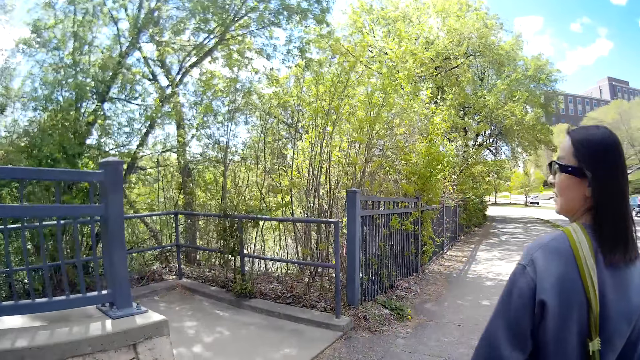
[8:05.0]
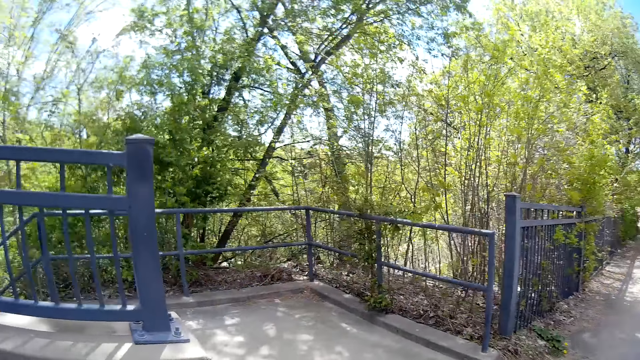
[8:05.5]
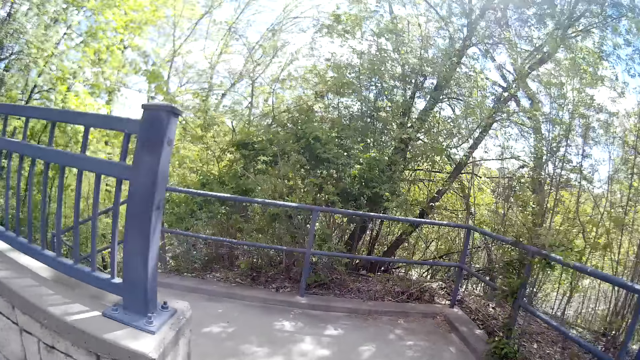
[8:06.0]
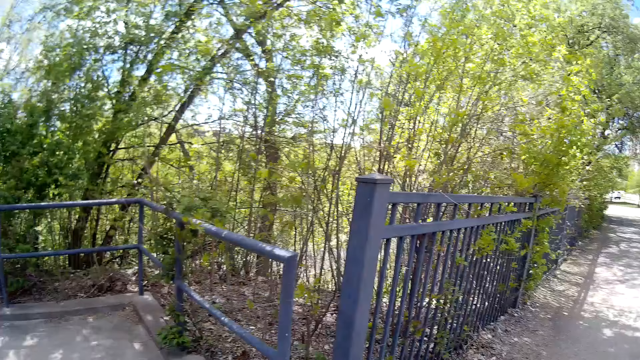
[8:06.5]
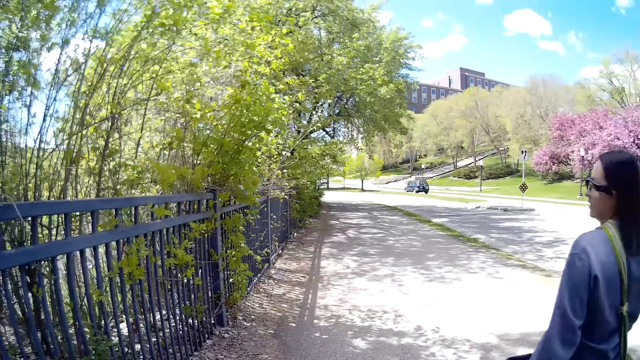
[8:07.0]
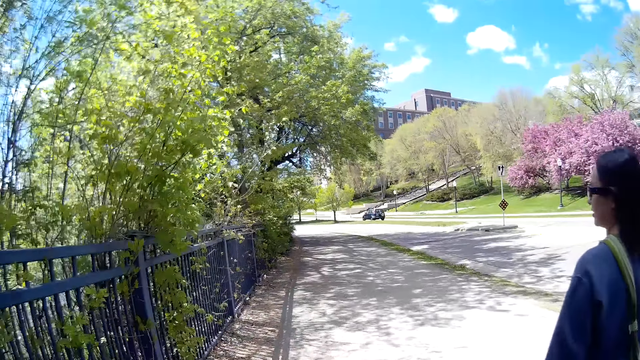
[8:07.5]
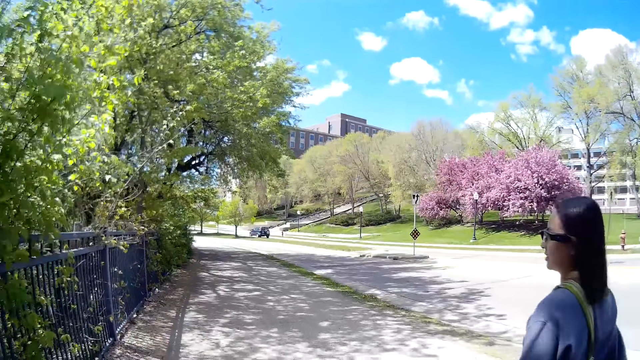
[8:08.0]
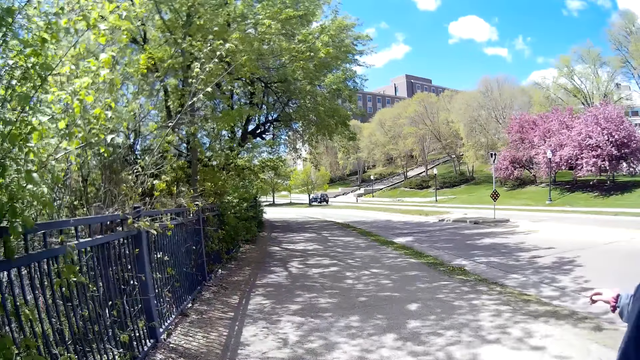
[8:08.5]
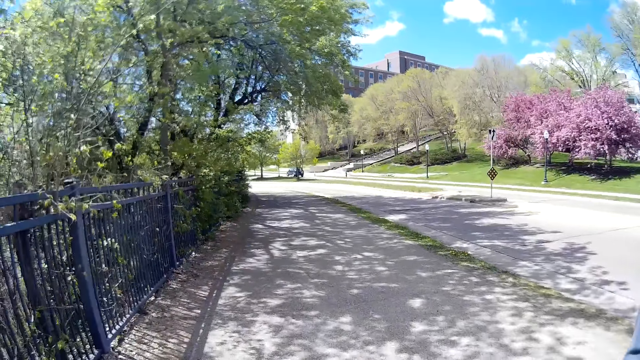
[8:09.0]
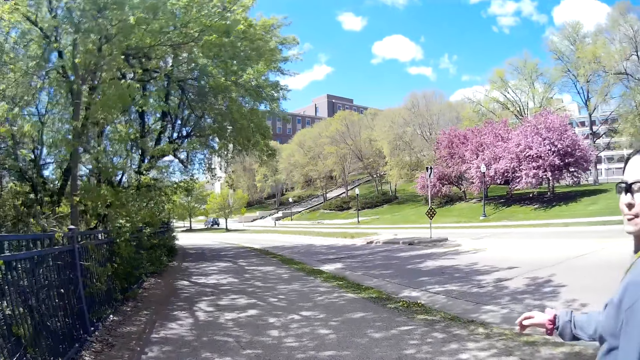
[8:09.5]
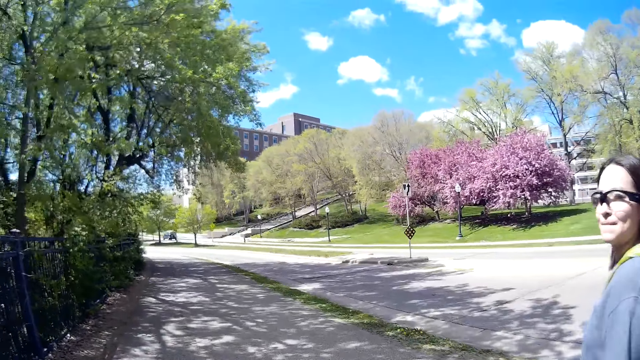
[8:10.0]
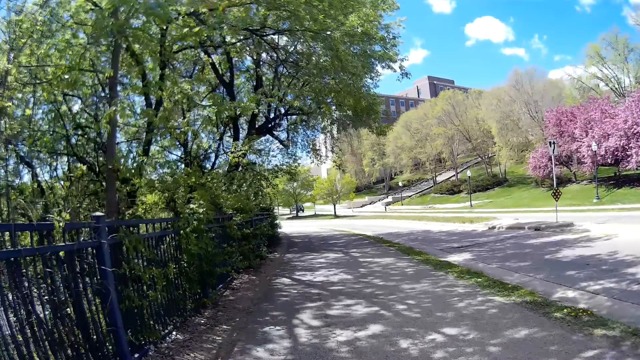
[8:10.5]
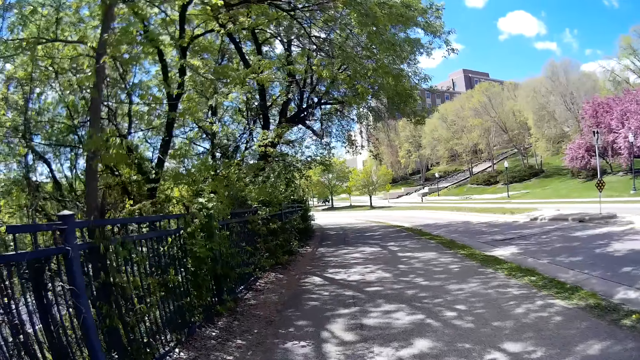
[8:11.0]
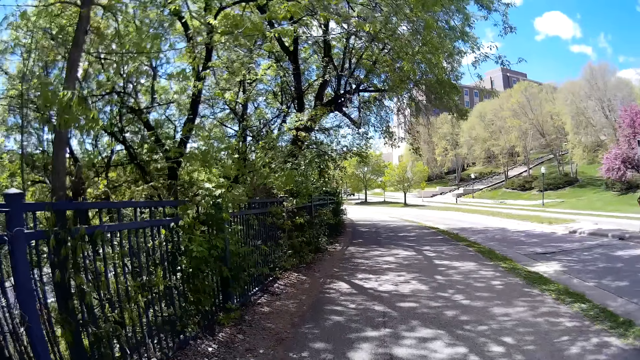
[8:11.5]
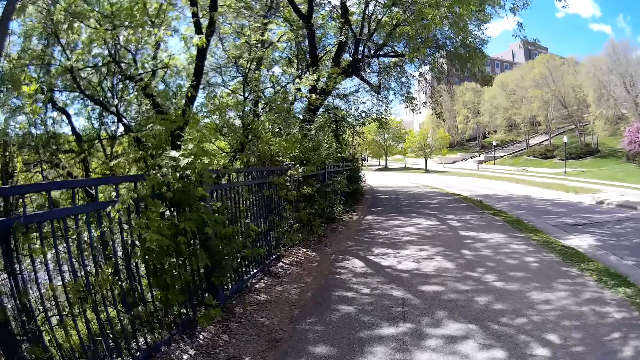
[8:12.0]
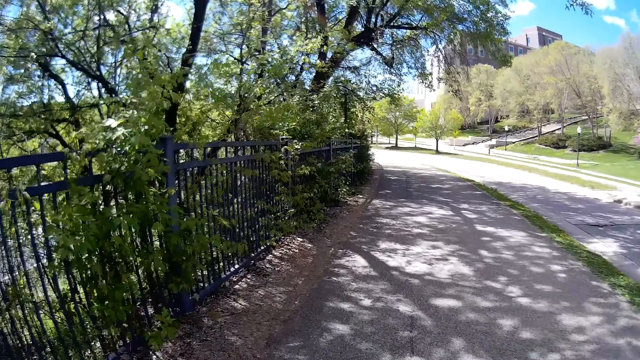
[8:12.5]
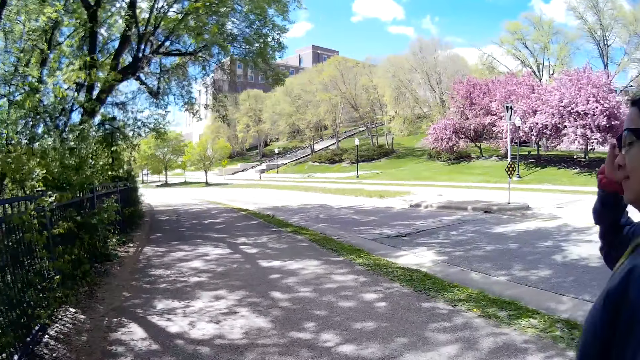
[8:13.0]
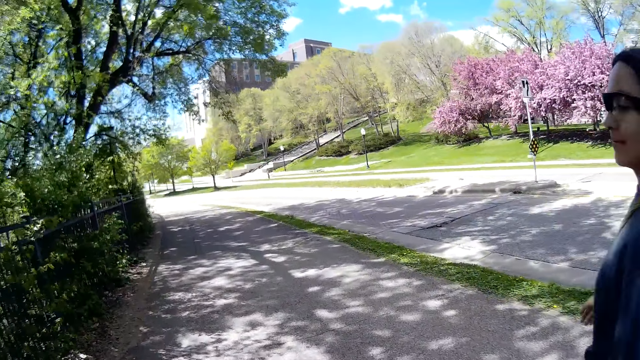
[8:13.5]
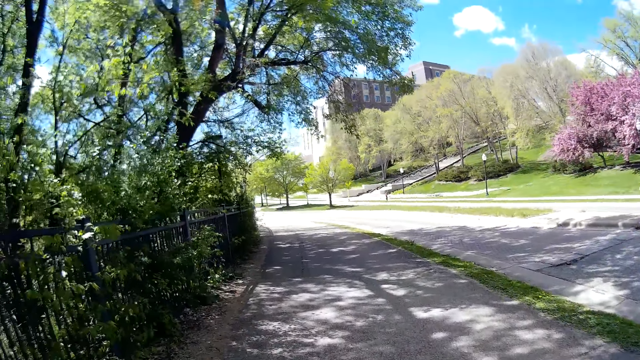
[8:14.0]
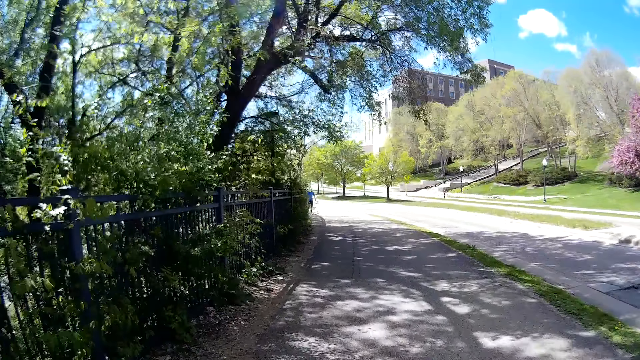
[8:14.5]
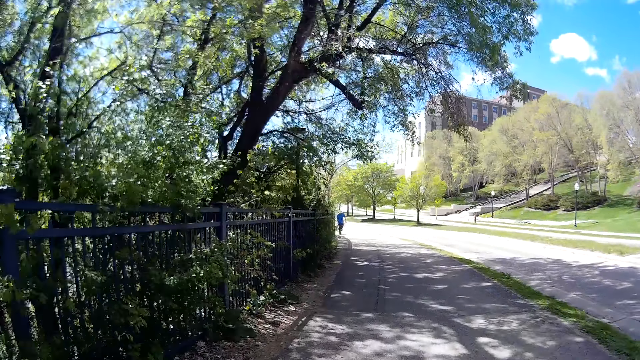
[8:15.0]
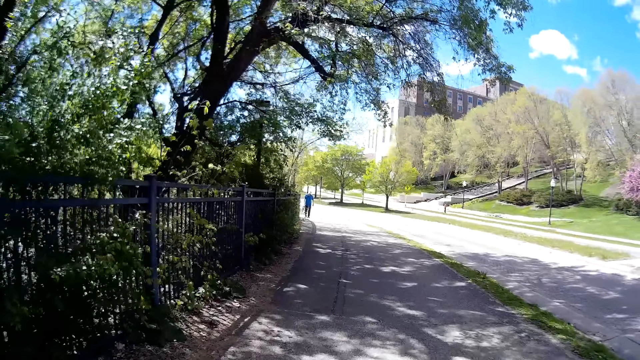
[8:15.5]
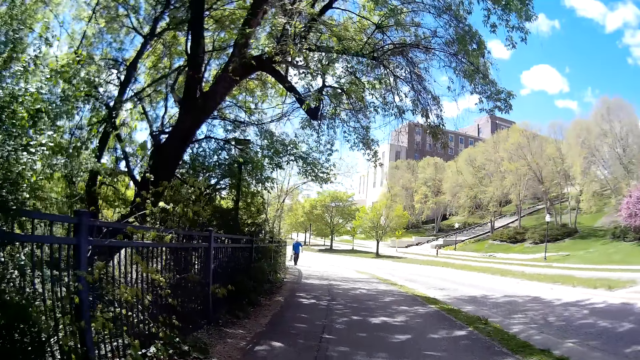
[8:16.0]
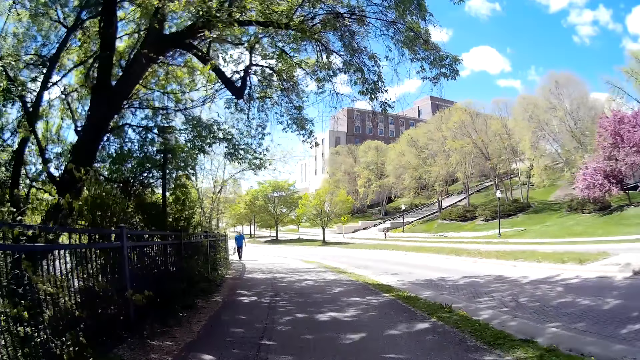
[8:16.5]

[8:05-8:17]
The camera wearer walks around. They converse with the woman. The woman adjusts the pair of glasses on her face with her right hand.

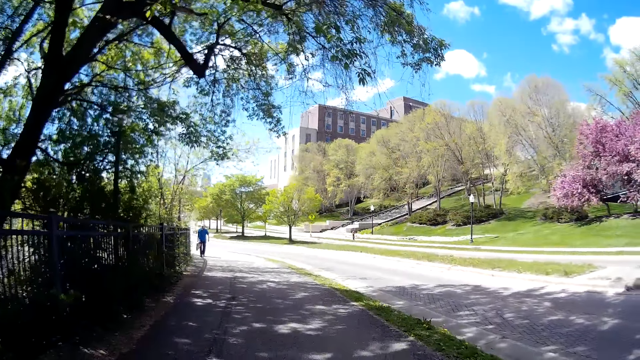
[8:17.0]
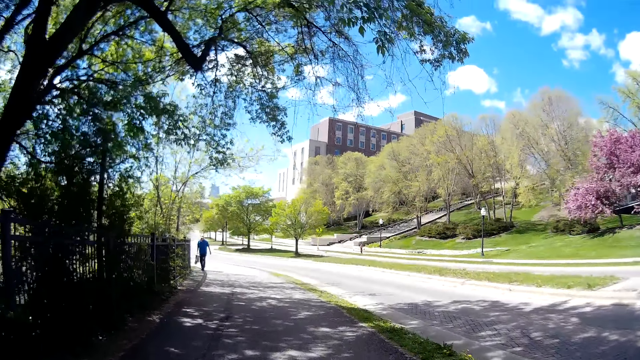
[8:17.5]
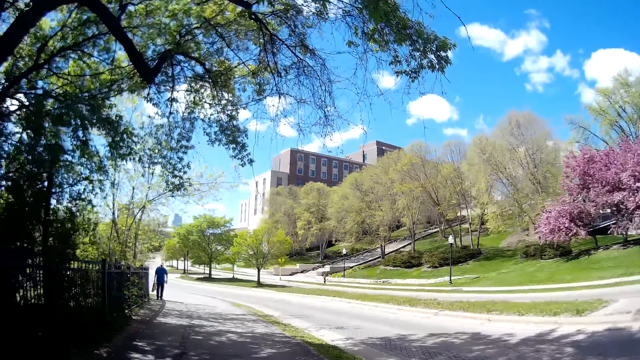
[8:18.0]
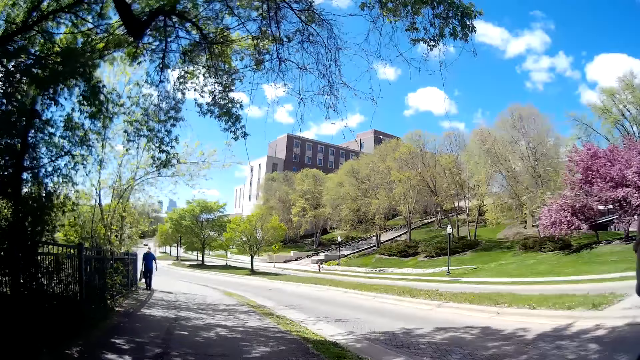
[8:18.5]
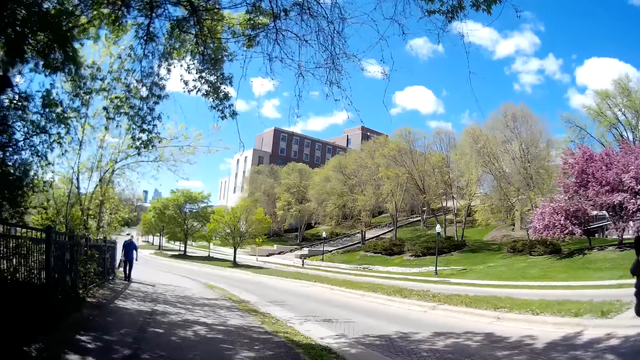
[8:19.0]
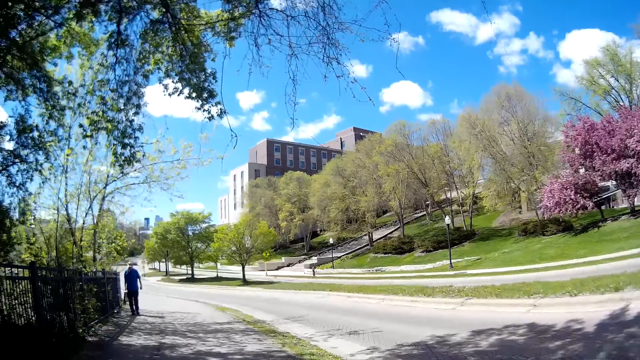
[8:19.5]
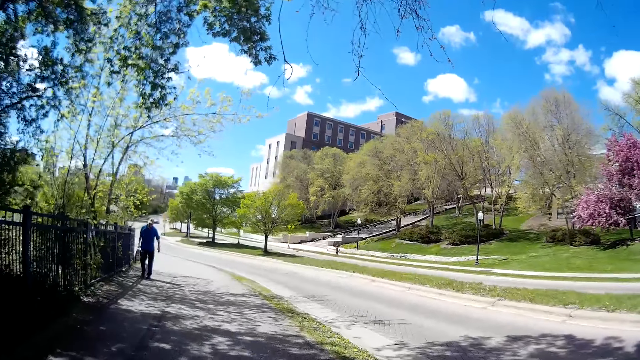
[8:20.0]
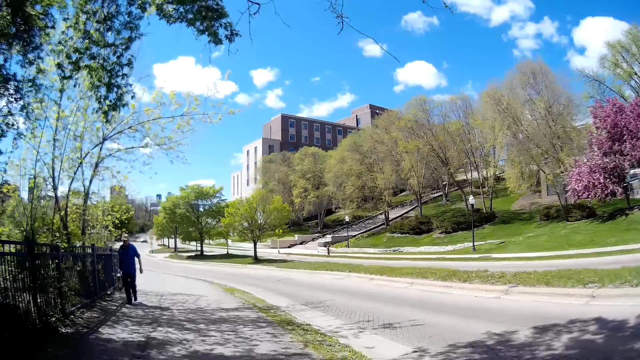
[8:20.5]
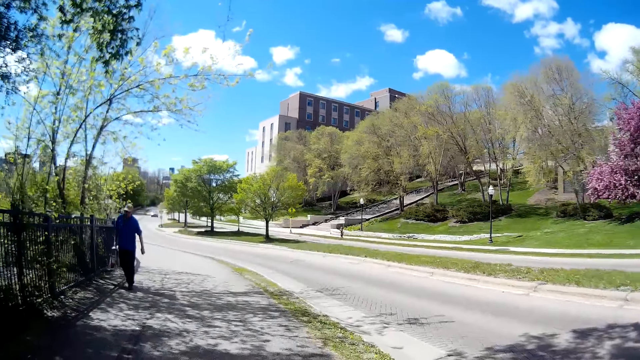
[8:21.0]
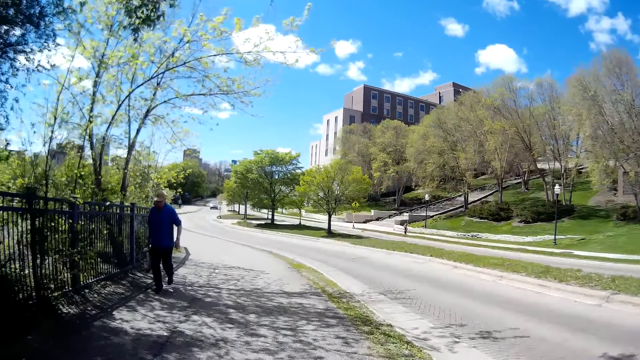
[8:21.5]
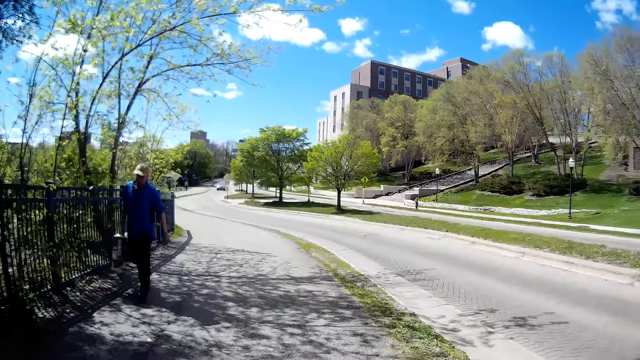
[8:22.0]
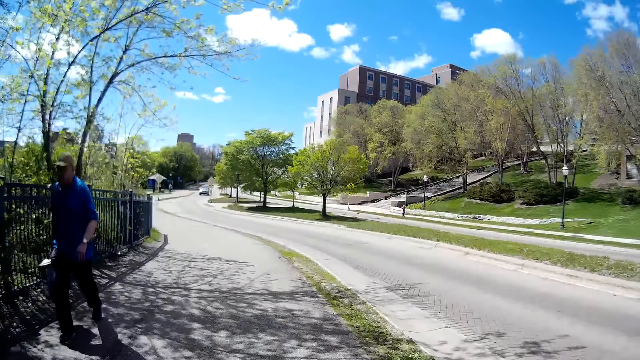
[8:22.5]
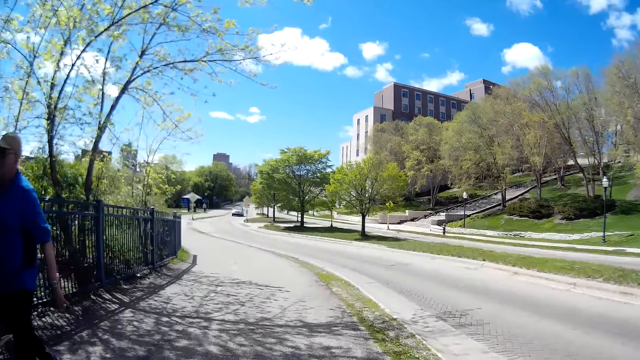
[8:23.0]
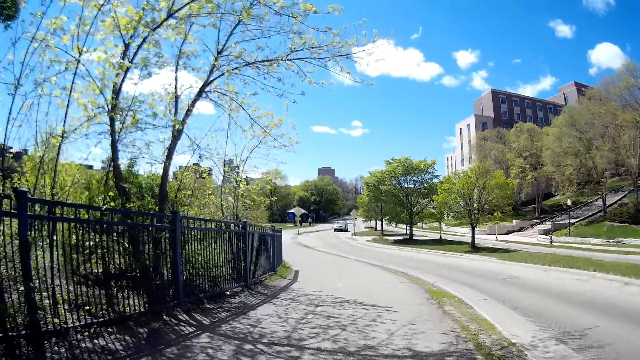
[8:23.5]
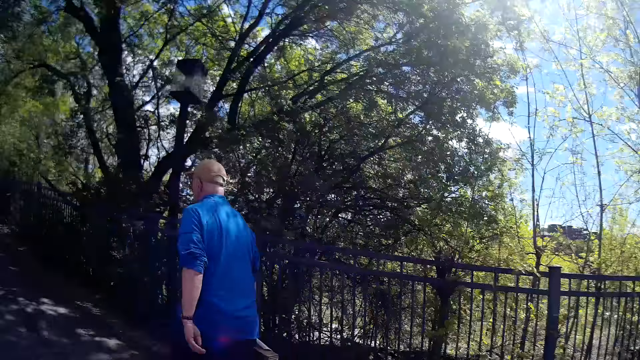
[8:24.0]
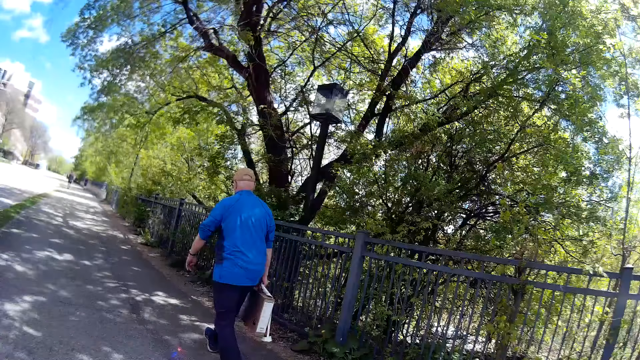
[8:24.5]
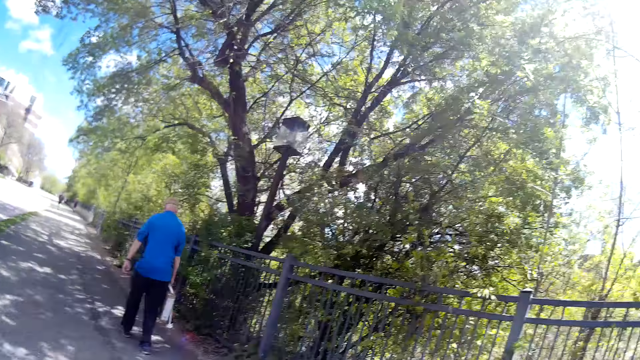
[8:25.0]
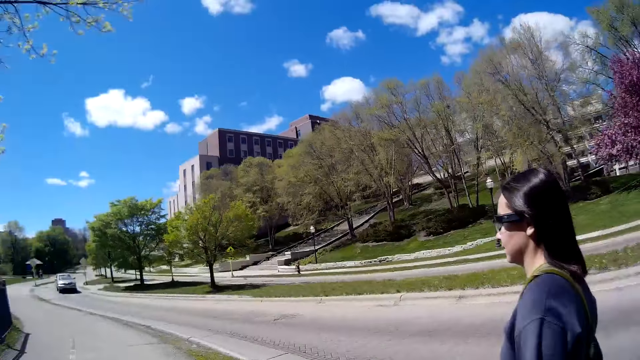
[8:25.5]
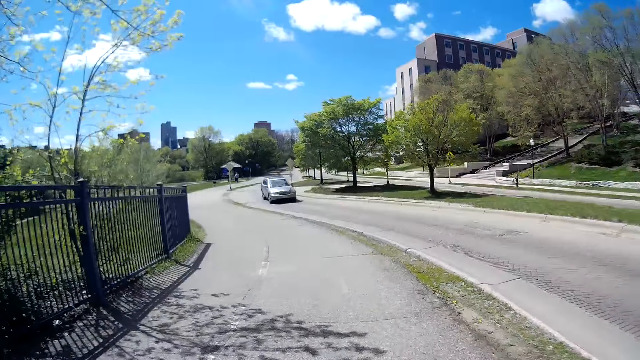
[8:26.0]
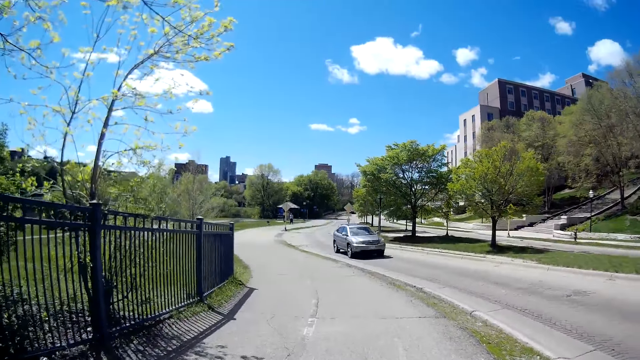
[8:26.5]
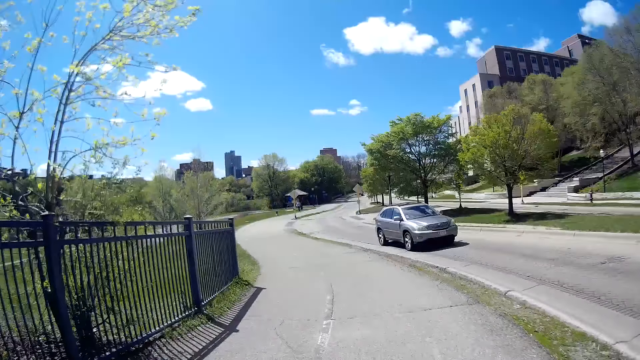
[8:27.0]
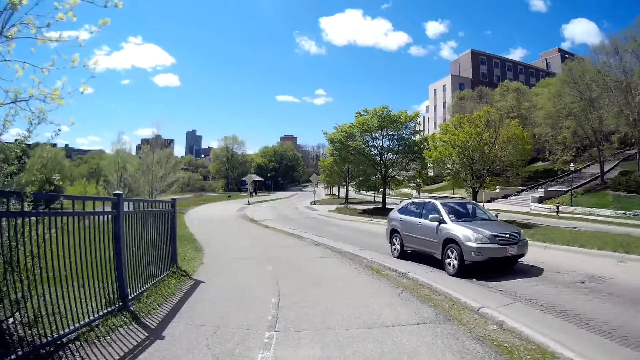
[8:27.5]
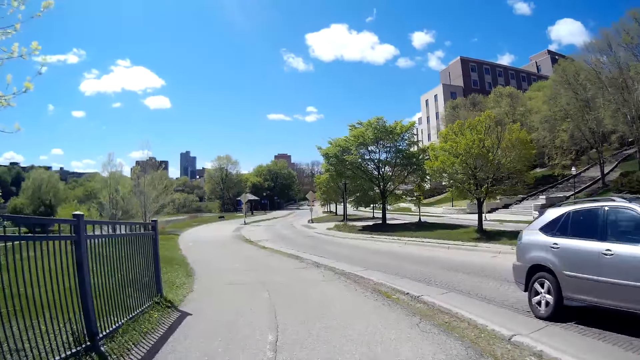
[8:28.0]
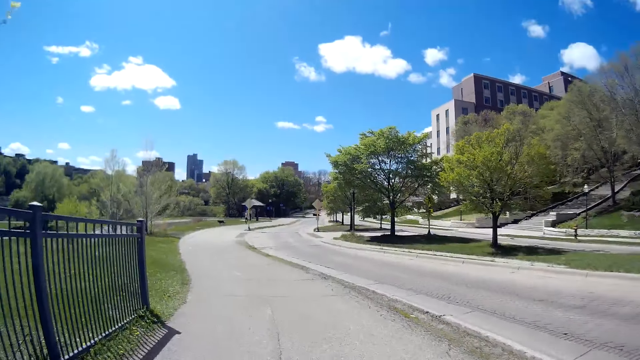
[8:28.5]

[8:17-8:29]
A man walks past the camera wearer. A grey car drives past the camera wearer.
